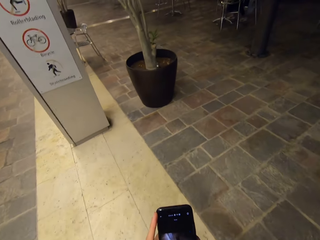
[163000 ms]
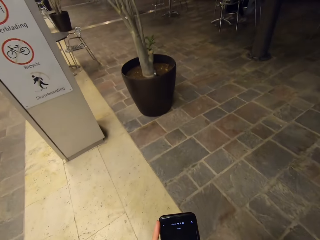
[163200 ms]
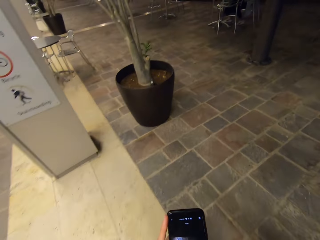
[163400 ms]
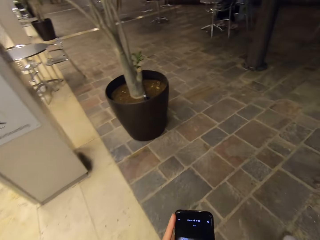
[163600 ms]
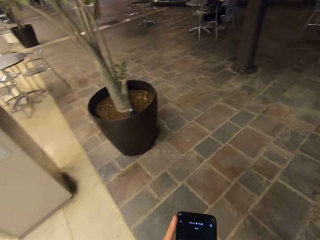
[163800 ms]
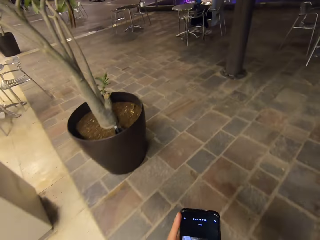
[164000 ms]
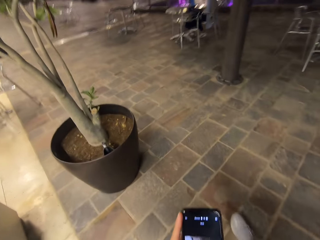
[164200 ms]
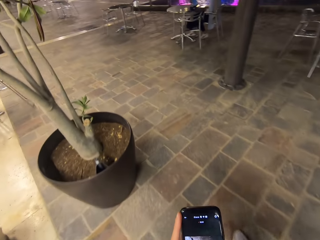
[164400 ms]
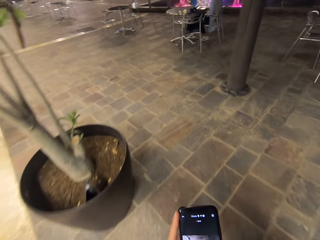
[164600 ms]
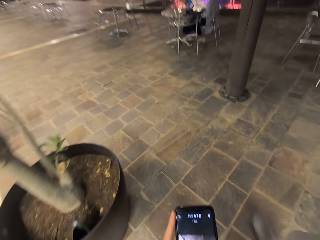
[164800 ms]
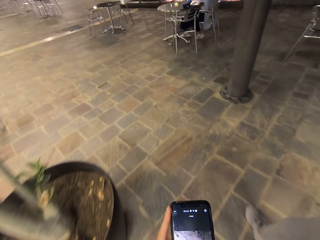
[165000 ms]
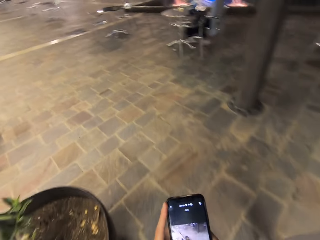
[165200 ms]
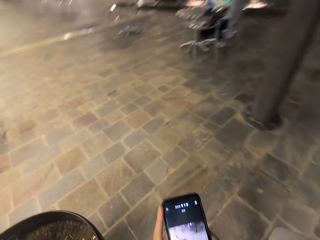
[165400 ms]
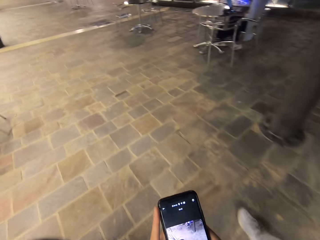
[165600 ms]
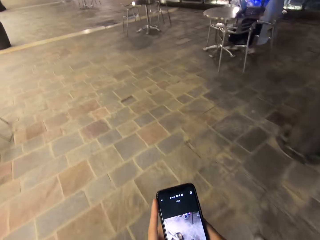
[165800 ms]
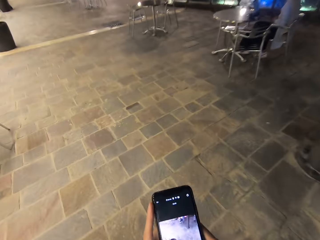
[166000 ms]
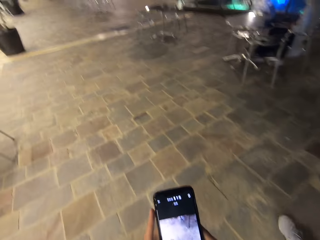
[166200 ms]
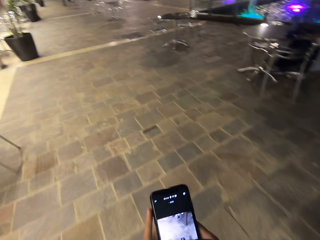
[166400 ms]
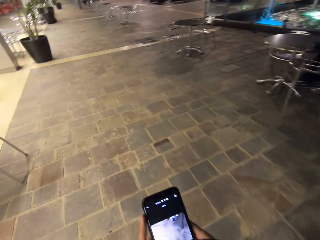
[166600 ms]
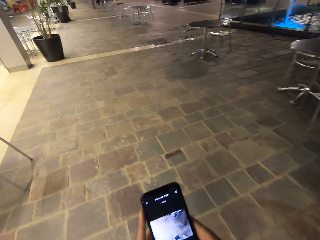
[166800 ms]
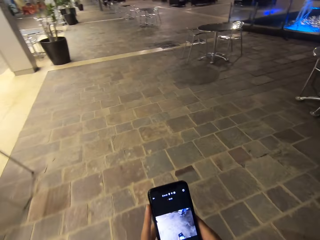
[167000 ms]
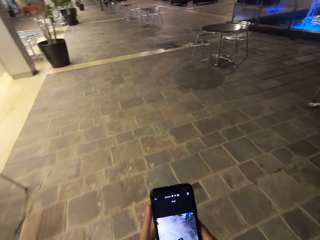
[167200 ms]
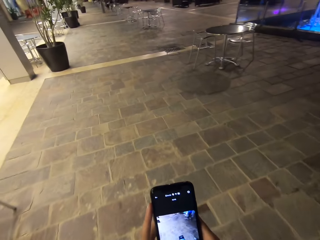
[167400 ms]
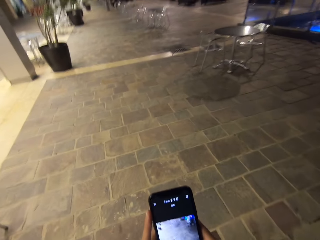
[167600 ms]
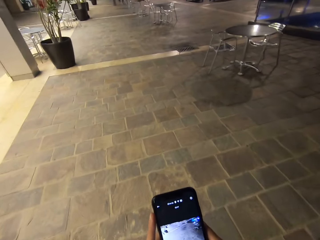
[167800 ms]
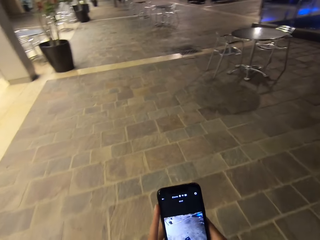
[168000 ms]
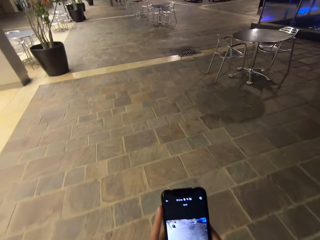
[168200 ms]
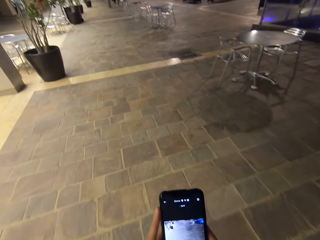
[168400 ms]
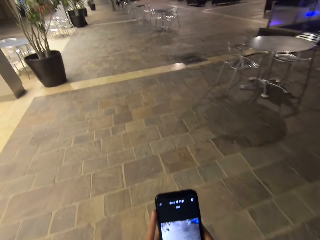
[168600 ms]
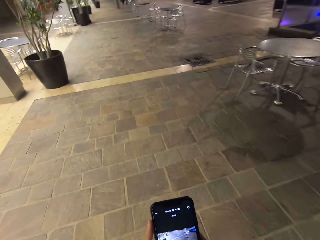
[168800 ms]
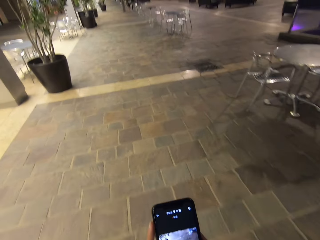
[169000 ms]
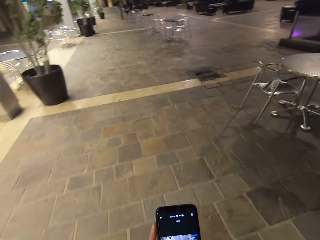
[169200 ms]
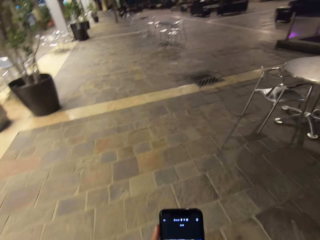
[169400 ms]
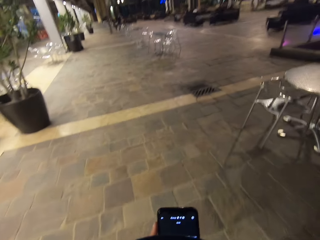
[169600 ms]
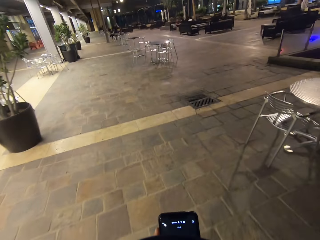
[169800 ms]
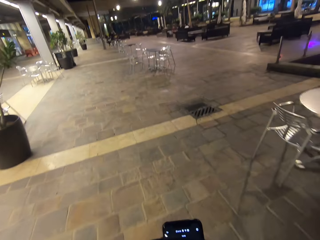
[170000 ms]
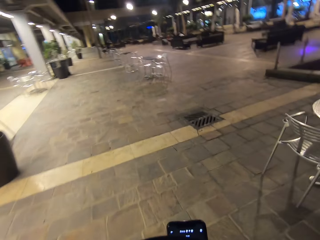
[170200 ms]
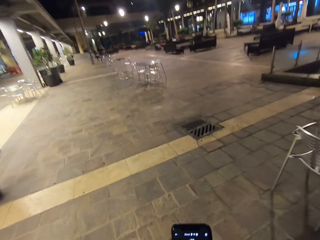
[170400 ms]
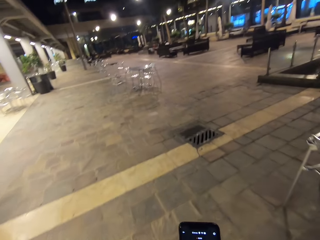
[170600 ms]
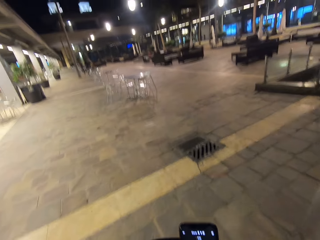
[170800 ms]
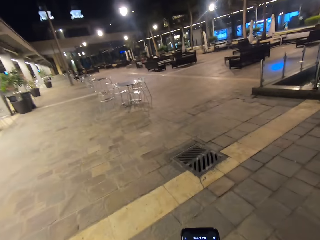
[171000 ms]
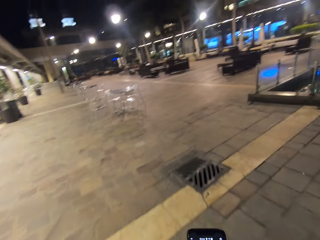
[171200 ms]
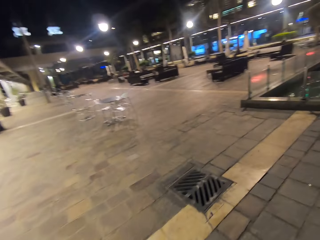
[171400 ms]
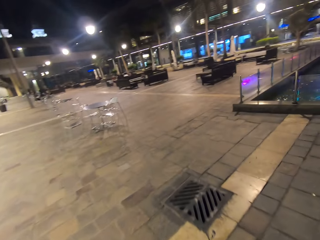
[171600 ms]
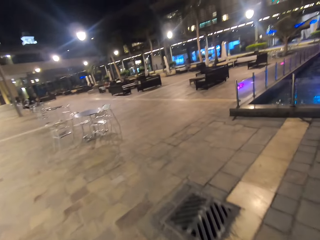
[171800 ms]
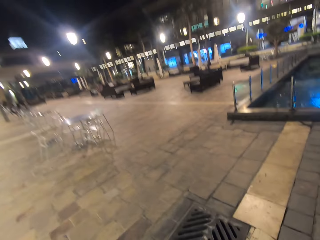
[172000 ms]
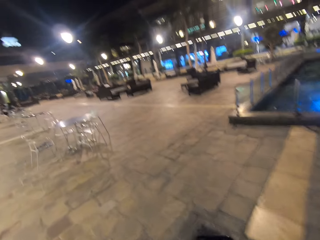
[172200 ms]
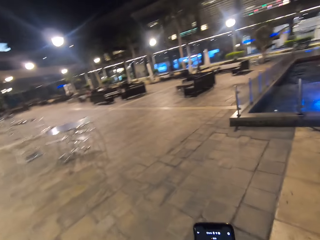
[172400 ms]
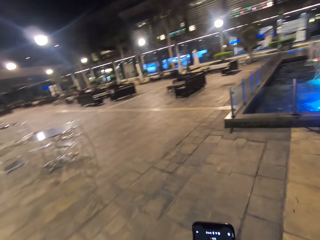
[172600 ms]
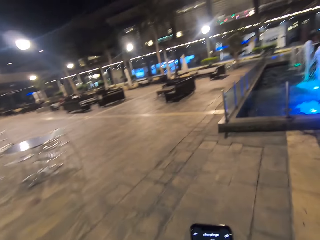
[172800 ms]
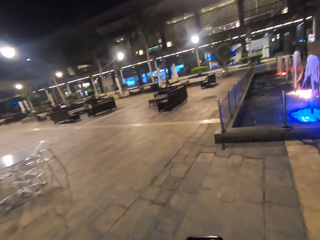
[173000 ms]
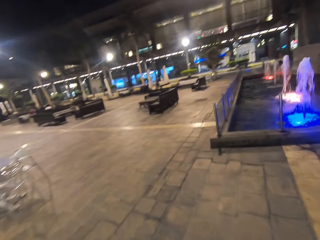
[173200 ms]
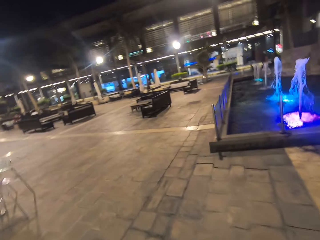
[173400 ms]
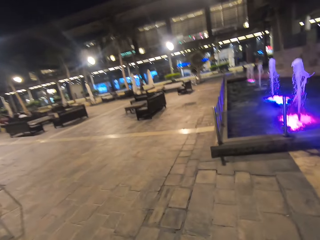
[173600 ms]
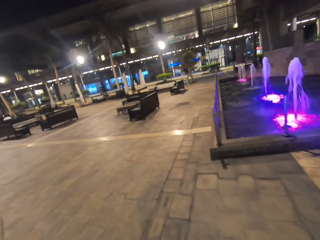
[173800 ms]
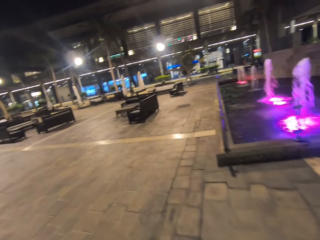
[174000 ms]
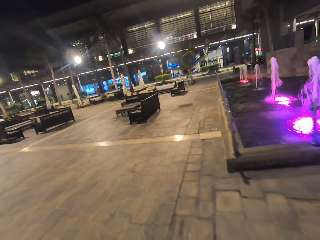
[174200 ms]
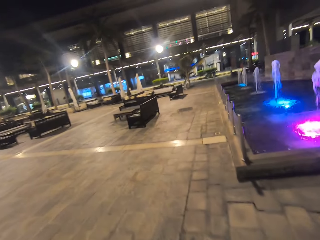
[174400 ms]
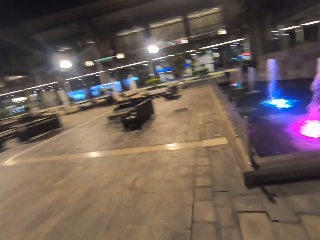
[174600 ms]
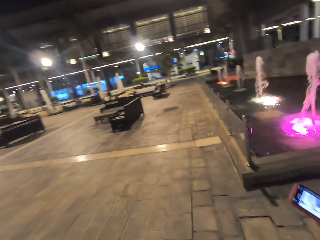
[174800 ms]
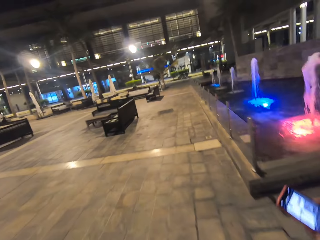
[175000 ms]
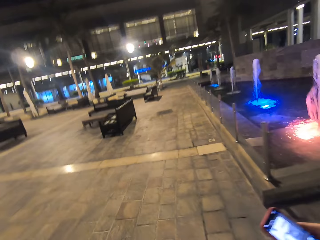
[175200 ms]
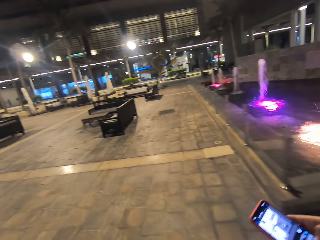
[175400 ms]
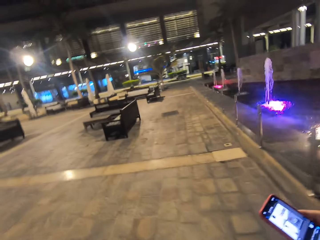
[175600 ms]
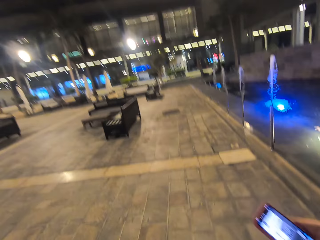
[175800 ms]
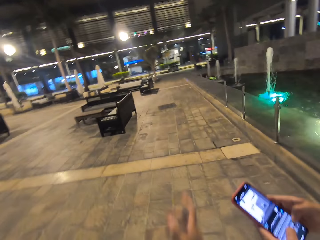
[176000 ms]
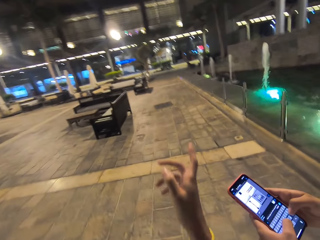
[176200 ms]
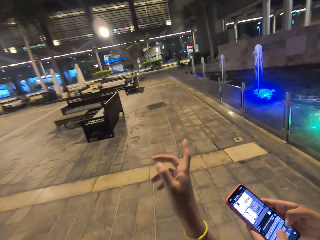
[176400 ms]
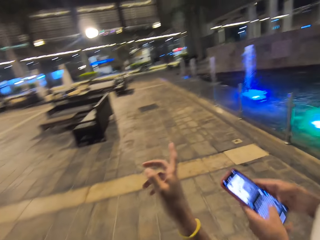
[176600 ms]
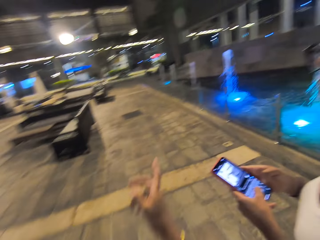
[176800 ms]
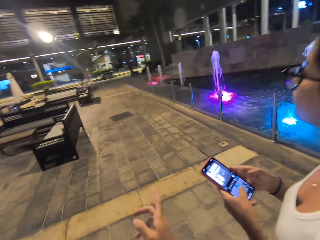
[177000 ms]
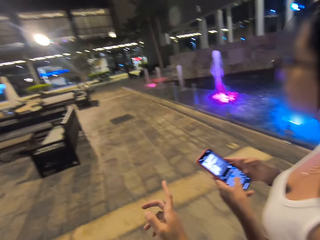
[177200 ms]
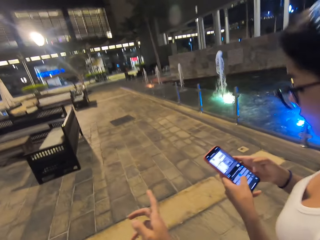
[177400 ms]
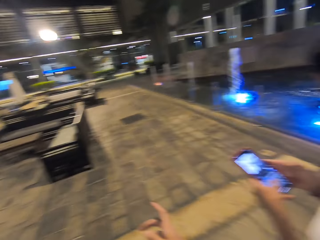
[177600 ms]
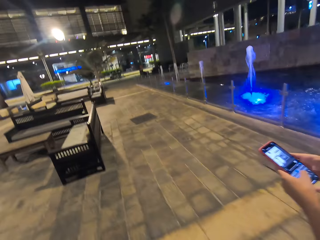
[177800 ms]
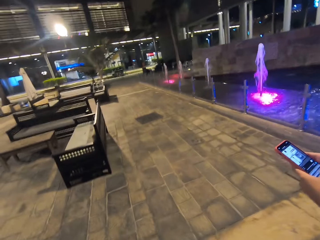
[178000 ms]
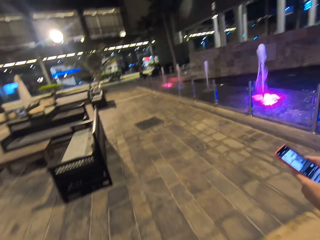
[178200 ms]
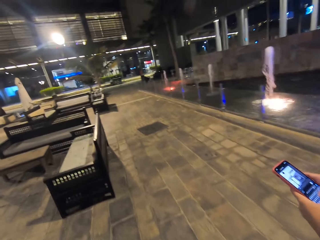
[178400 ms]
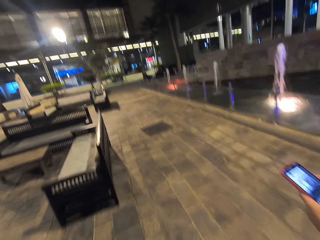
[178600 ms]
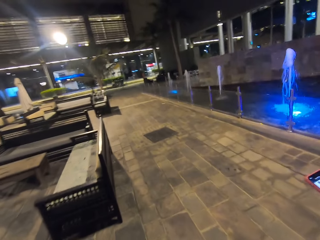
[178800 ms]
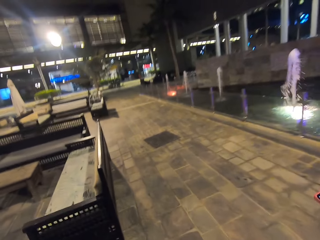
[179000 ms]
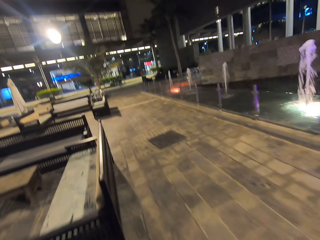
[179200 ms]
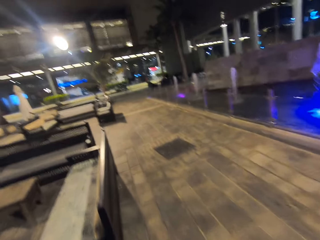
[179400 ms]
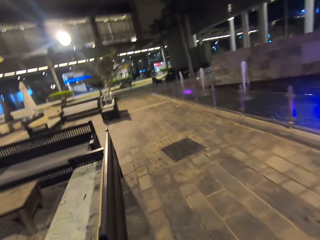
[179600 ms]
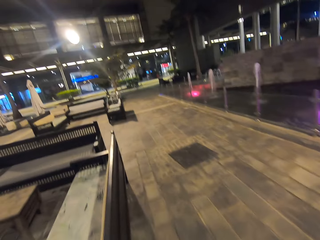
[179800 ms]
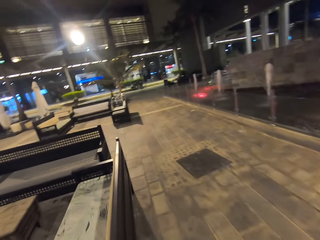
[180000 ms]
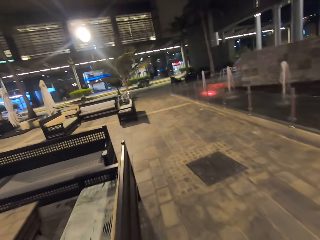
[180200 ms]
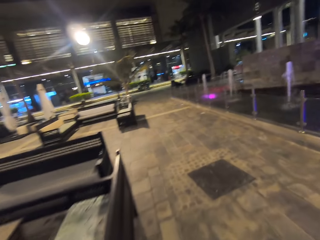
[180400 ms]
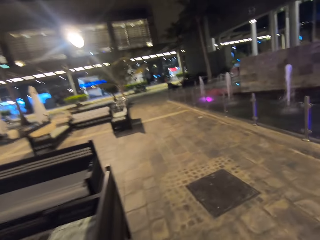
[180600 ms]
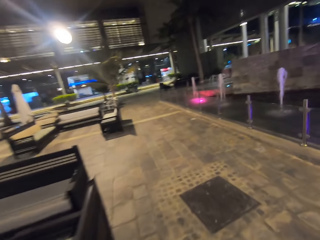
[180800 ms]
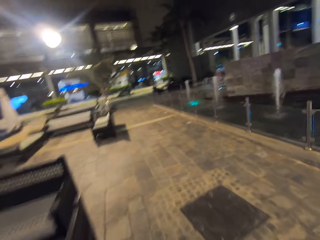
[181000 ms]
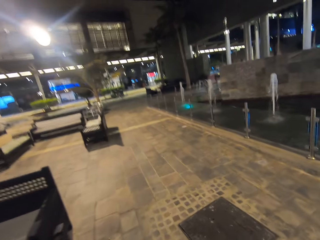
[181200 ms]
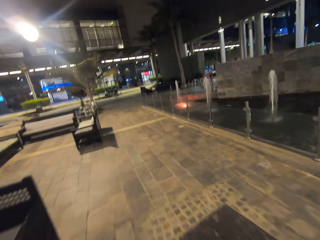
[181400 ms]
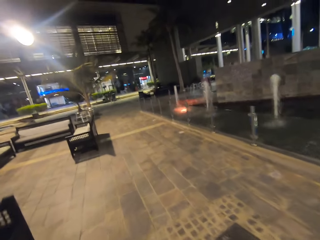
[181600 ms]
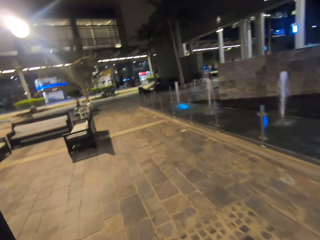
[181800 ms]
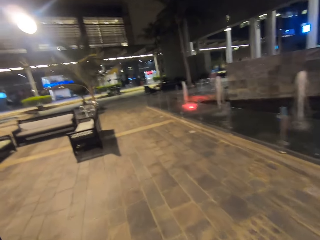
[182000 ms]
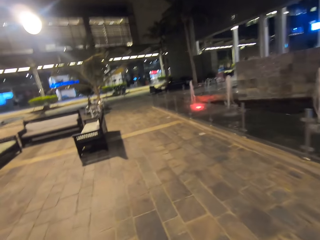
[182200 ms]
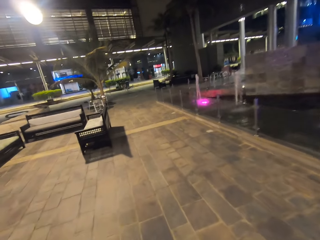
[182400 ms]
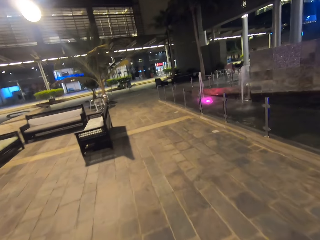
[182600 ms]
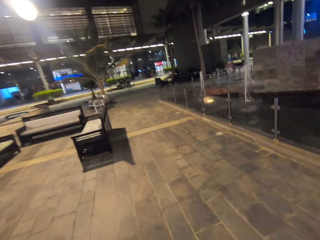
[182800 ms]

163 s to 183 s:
The camera wearer walks in the hotel. Someone scrolls the phone.

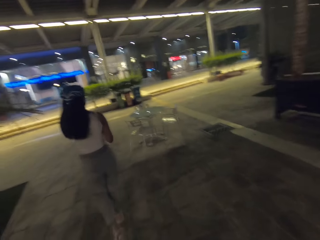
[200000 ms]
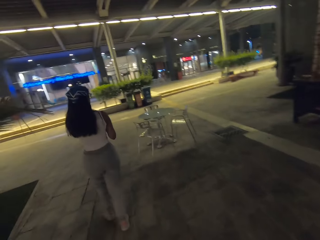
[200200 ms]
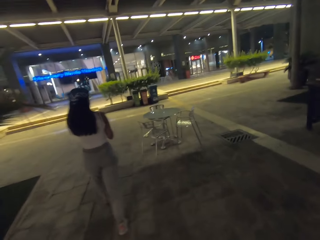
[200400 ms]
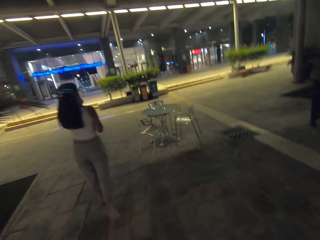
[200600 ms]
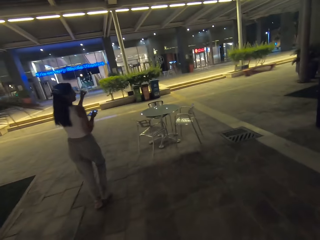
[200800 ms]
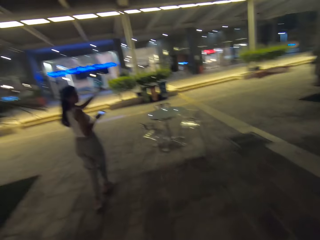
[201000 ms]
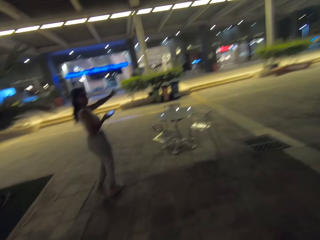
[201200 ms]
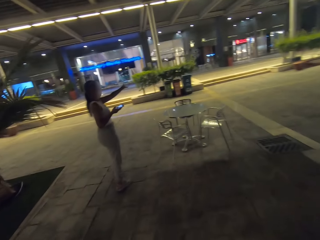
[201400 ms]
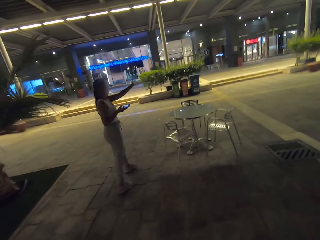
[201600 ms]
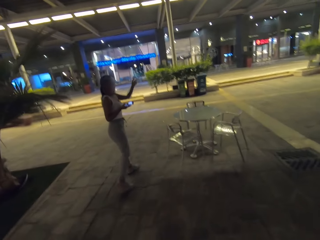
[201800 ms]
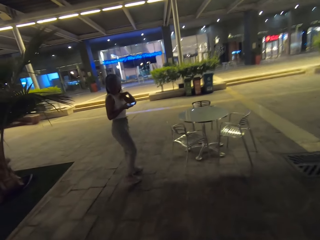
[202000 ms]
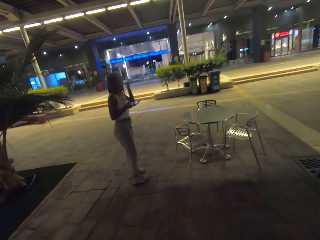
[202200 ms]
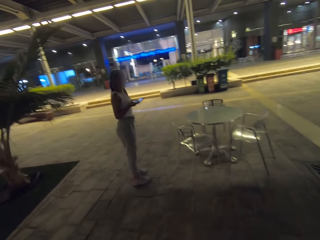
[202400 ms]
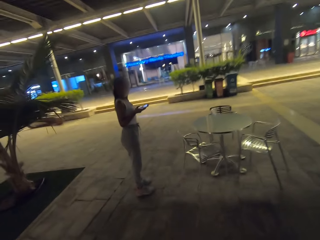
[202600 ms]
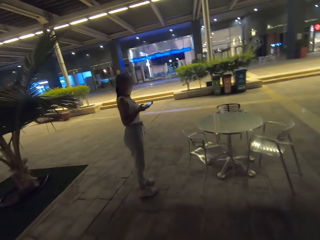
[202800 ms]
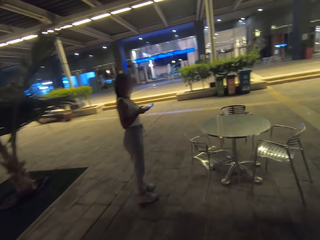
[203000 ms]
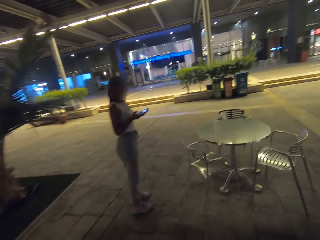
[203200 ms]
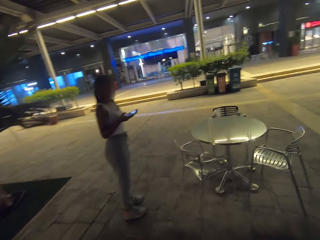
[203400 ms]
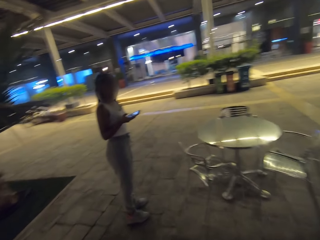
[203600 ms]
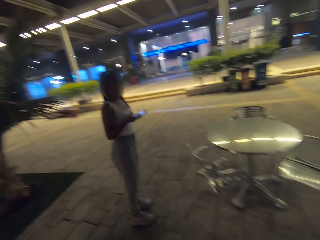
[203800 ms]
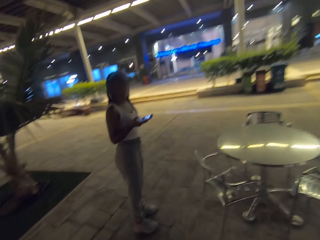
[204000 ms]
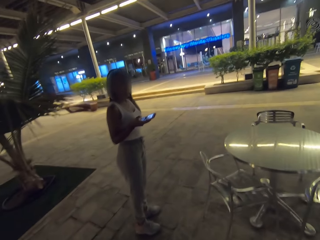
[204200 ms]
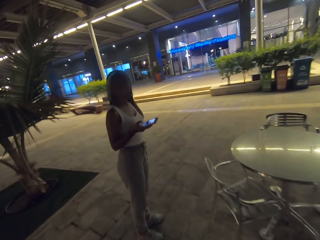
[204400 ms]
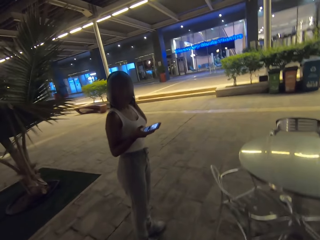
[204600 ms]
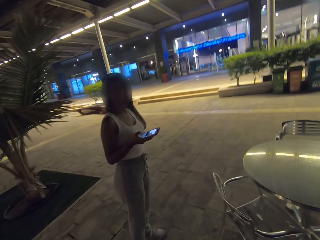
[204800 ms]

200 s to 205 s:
A woman points at something.
